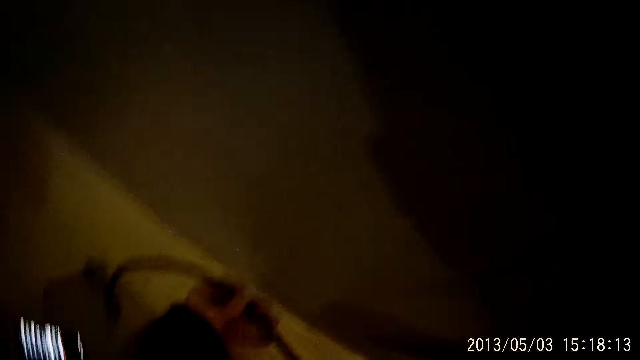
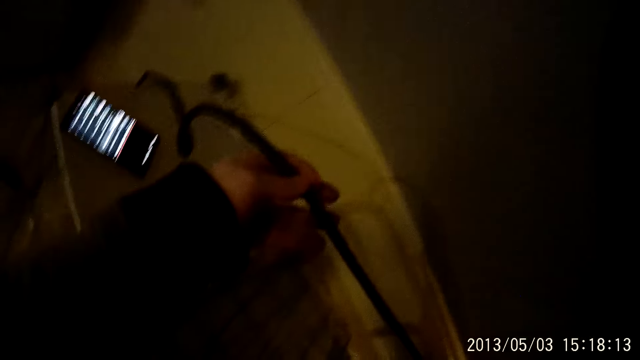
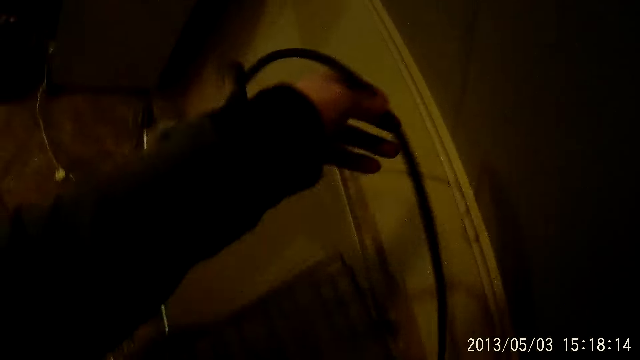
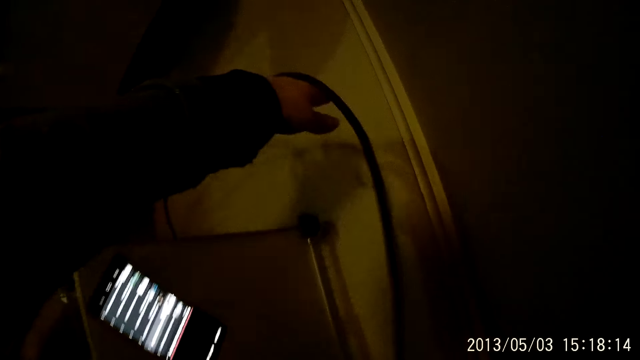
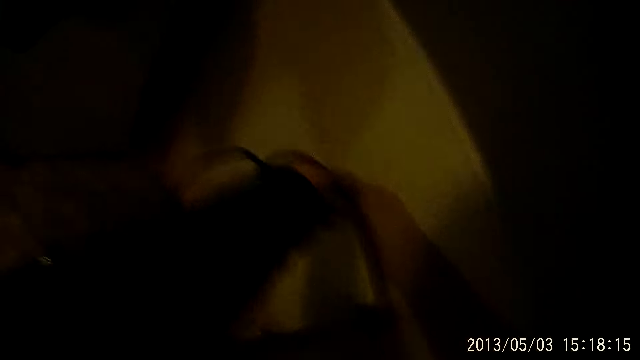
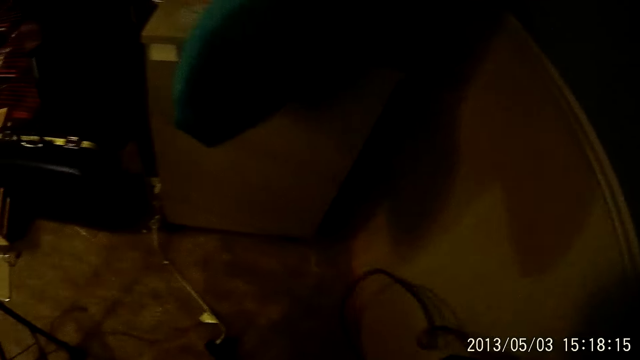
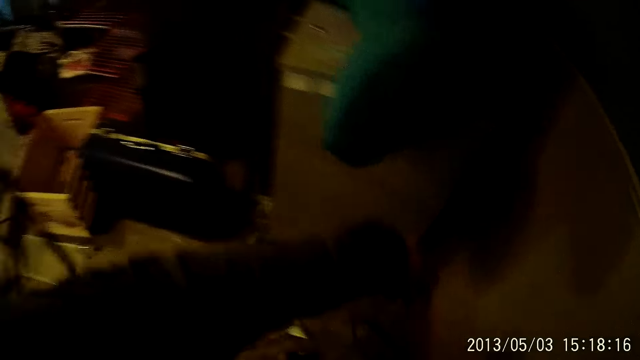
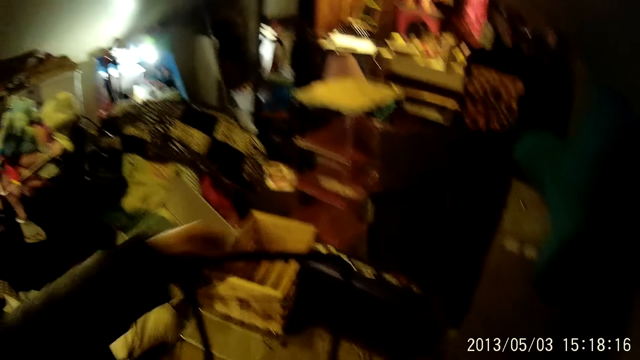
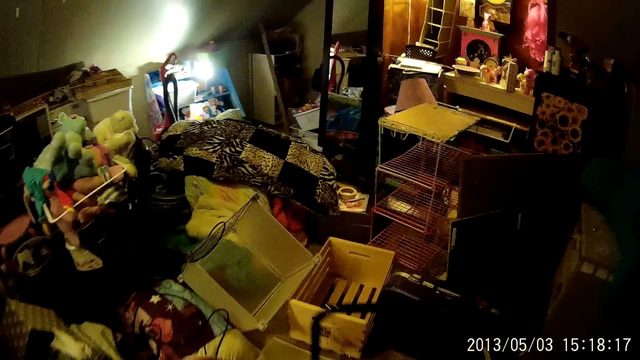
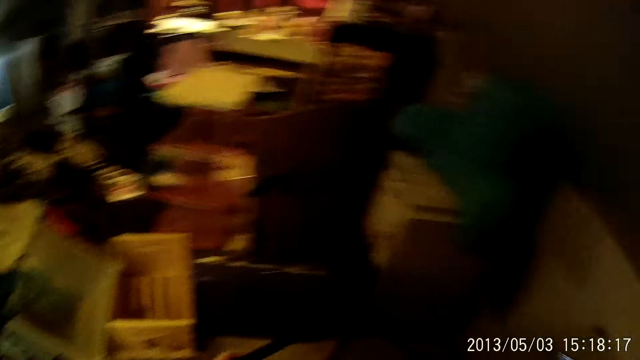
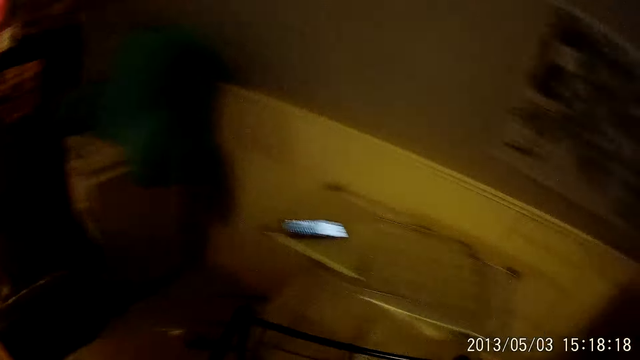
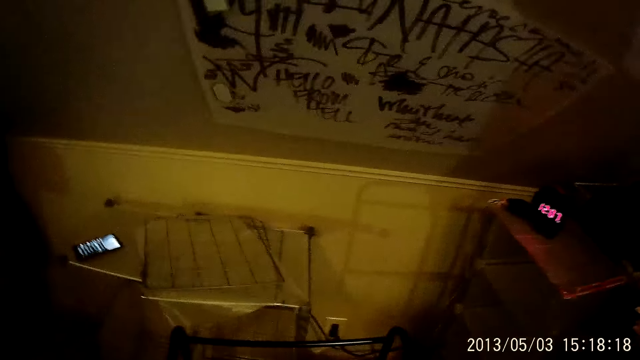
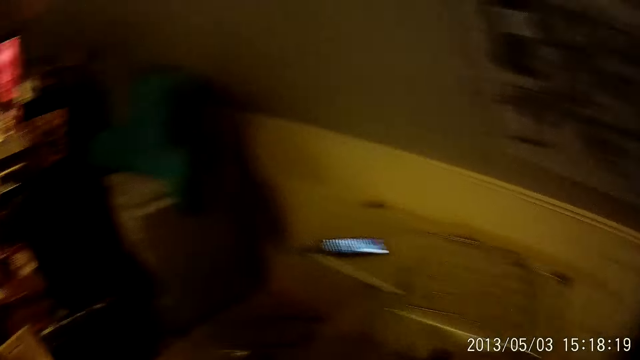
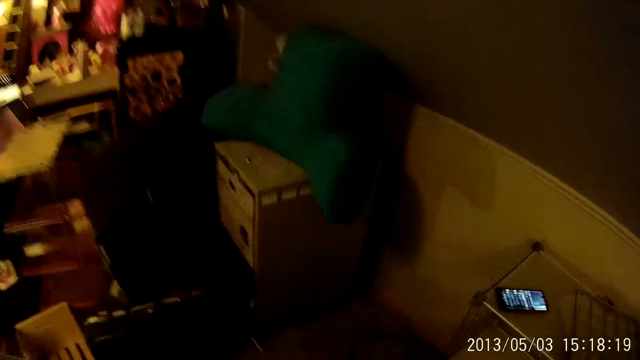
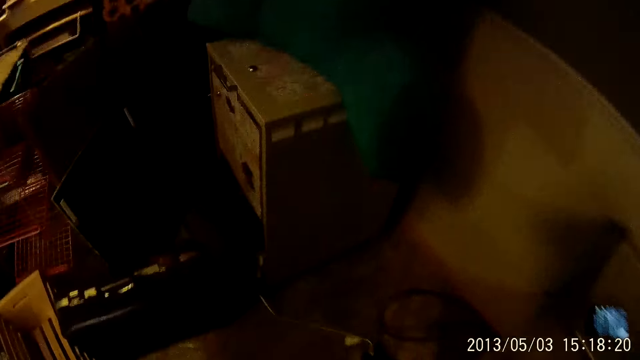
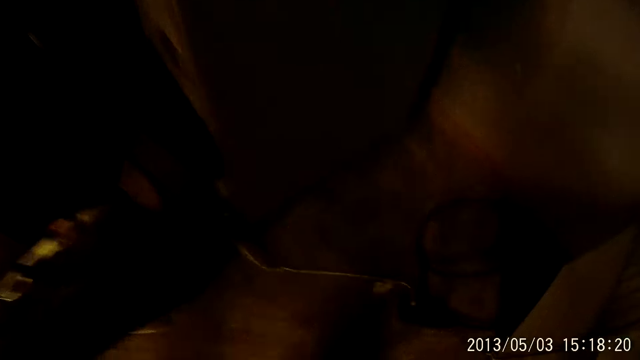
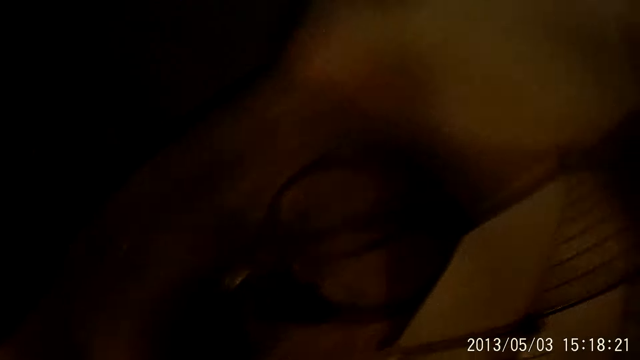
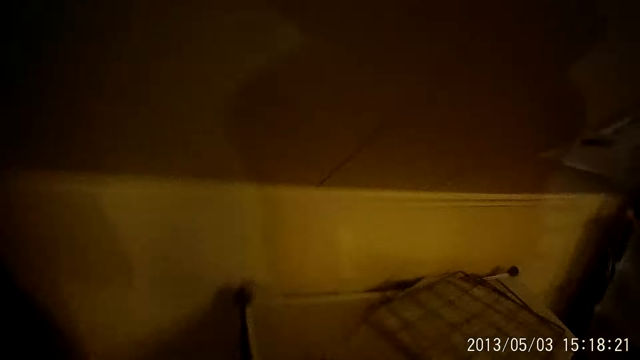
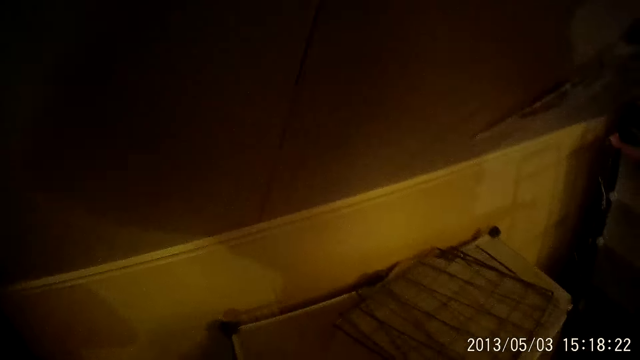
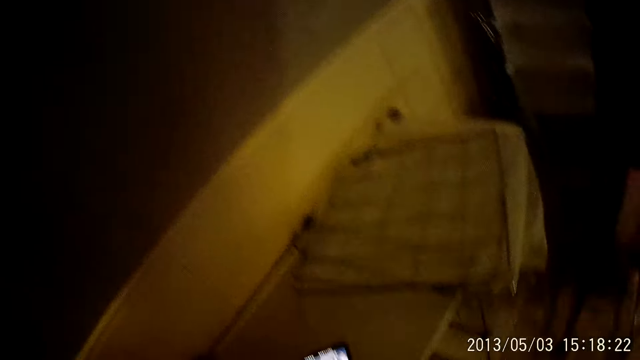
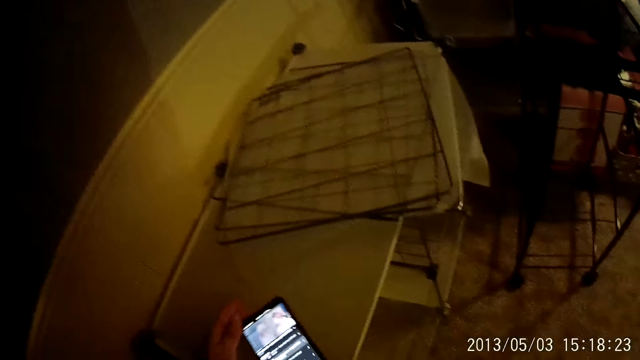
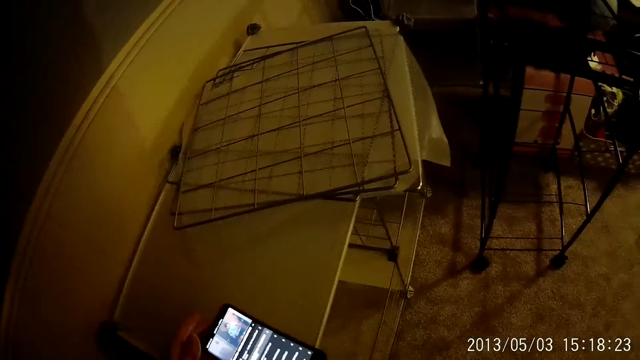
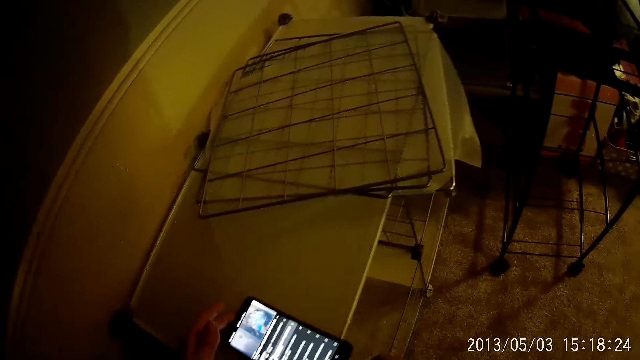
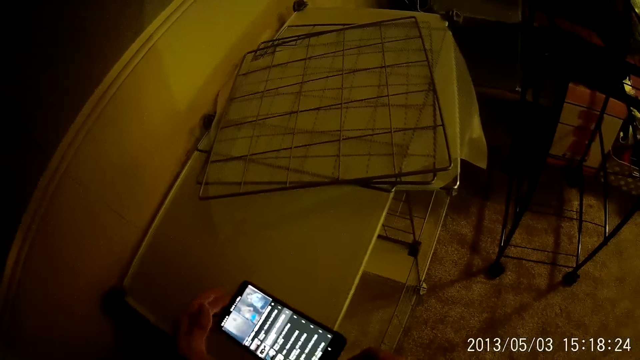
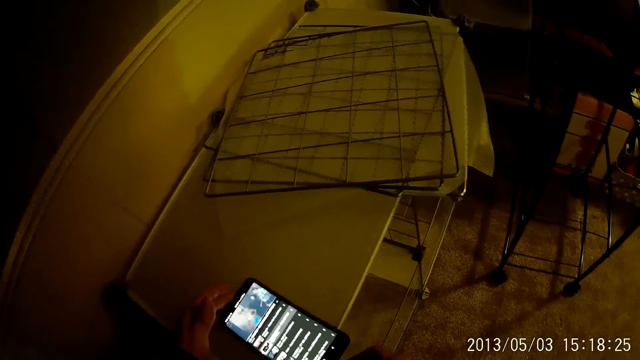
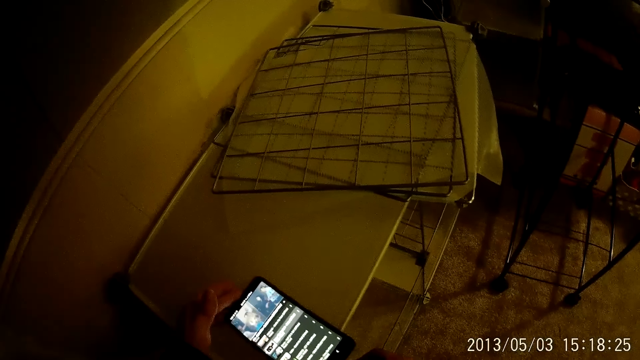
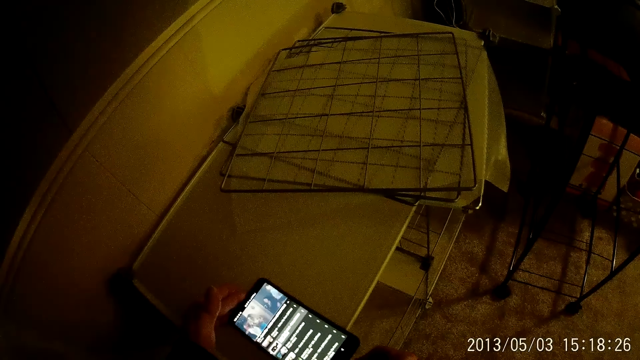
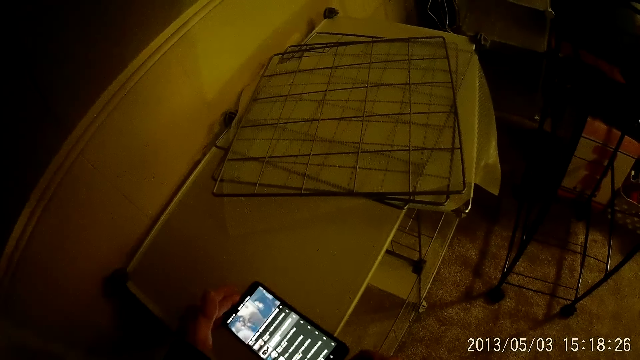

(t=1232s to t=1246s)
The camera wearer adjusts the wire with both hands. She moves the cellphone on the table. She operates the cellphone. She touches the mobile phone on a metal rack with her left hand.

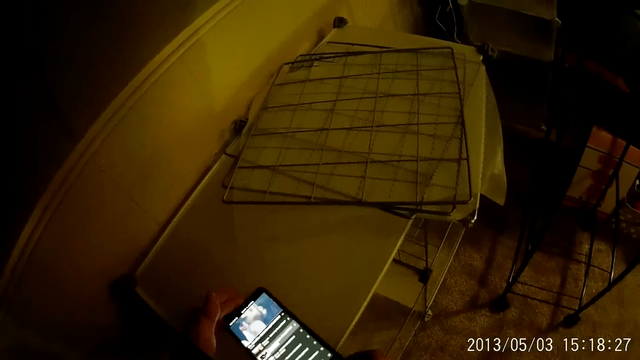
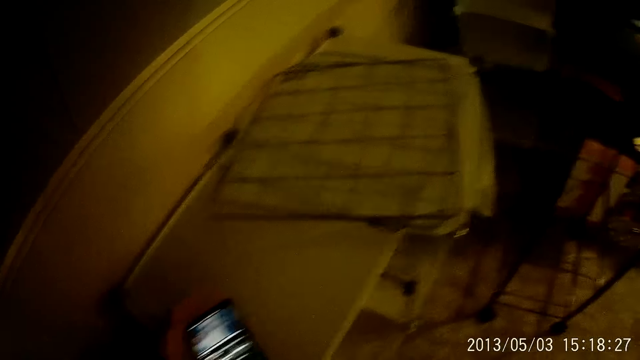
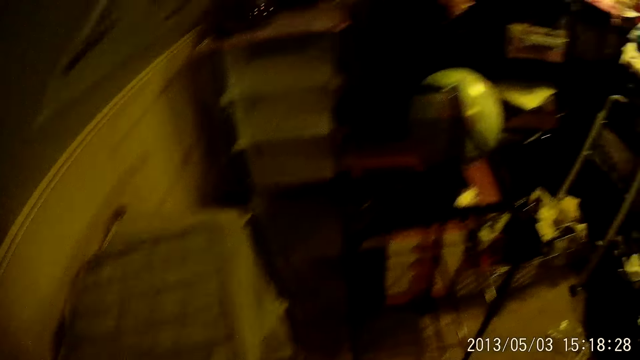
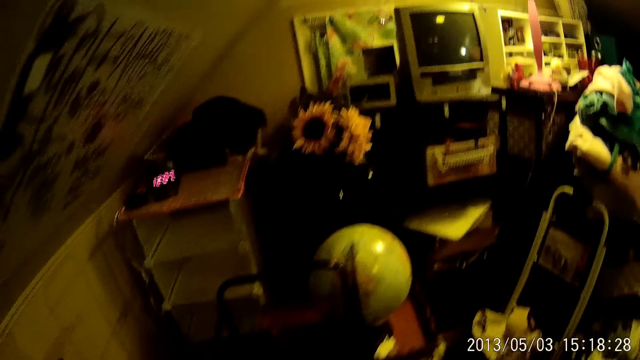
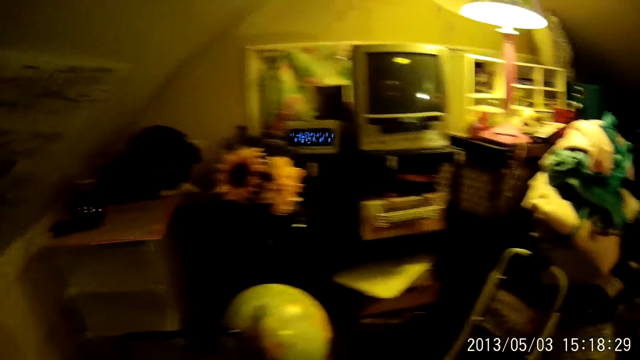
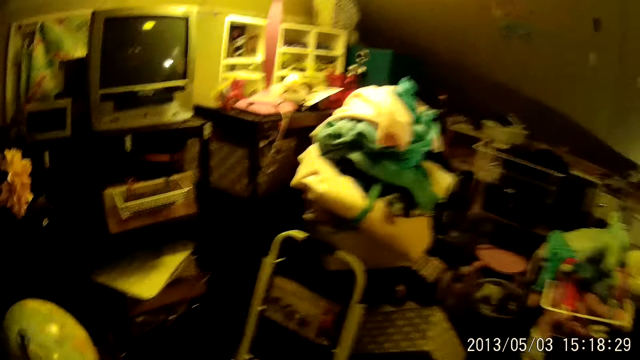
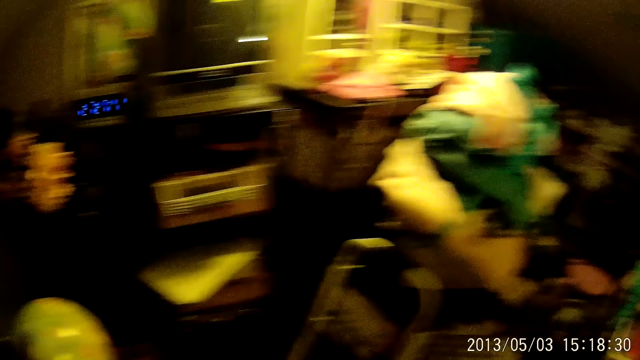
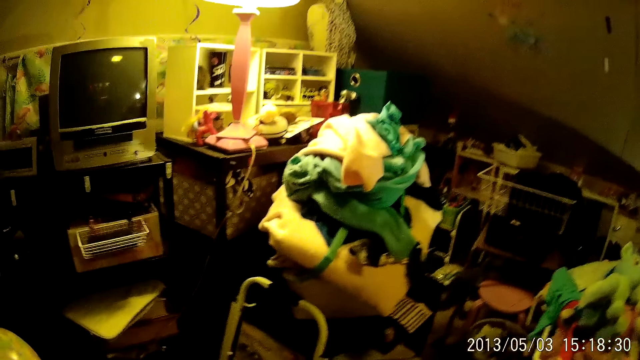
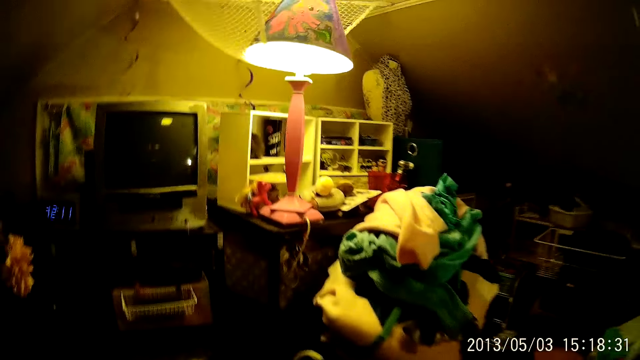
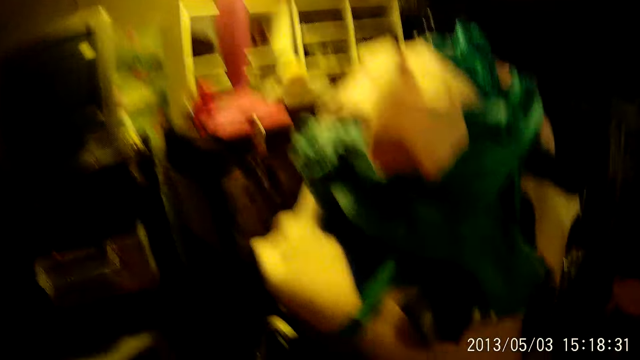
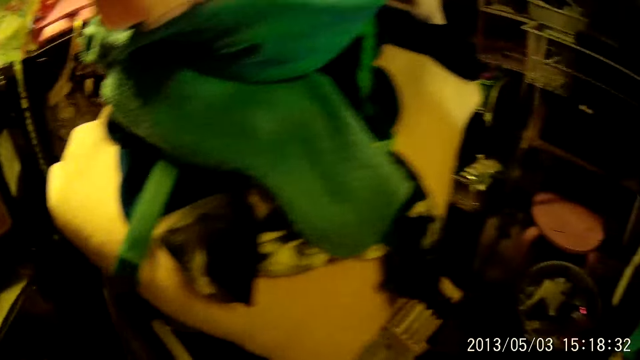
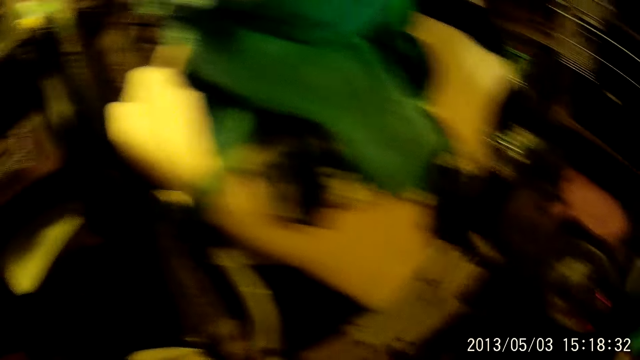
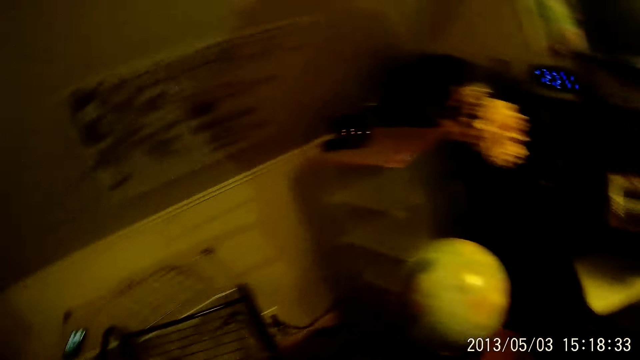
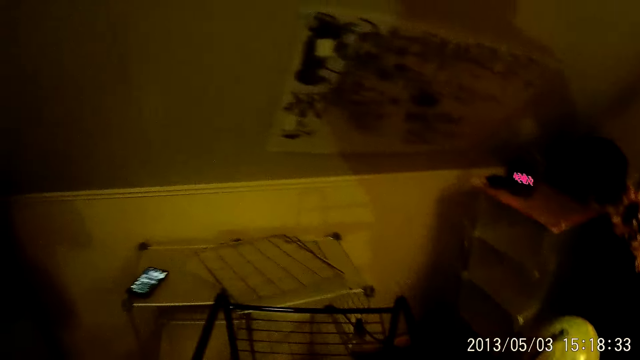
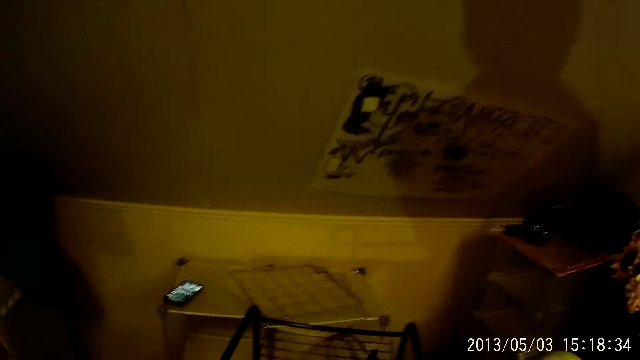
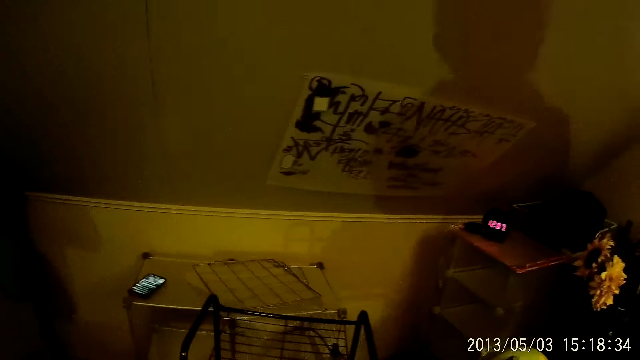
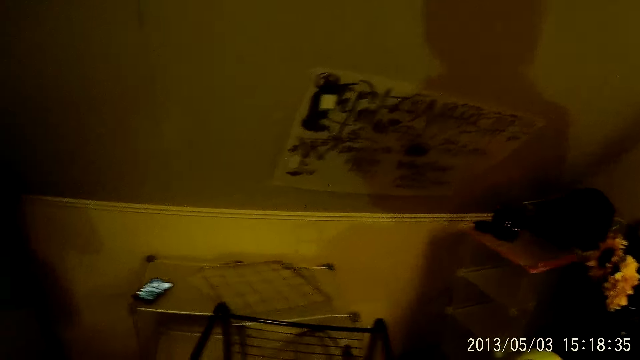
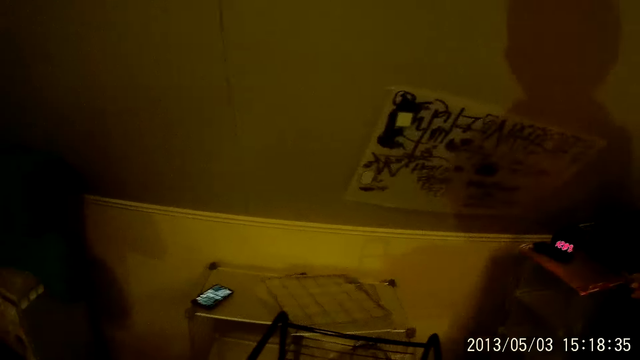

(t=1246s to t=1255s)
The camera wearer walks in the room.
